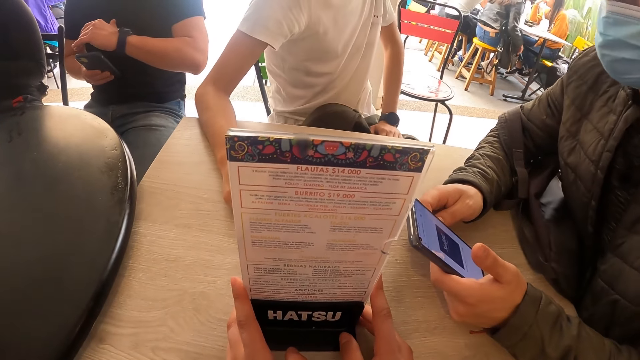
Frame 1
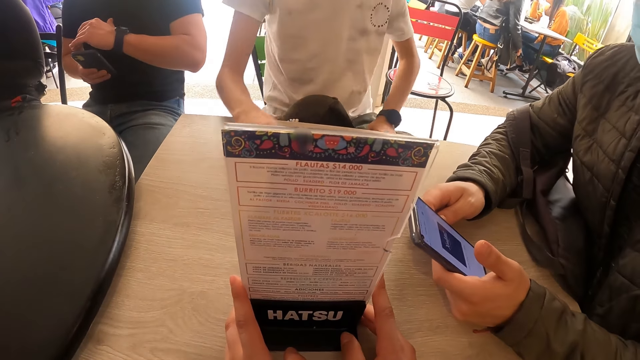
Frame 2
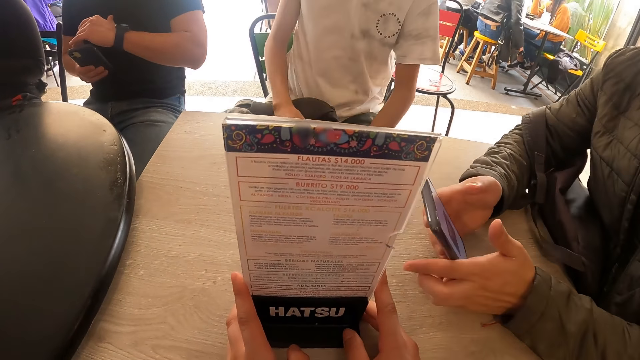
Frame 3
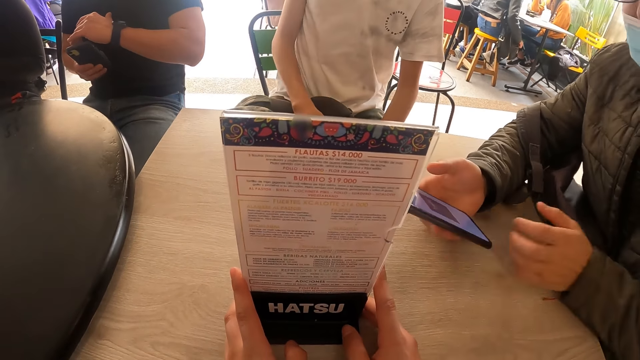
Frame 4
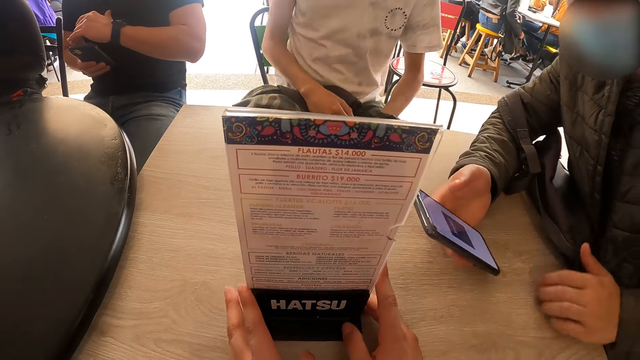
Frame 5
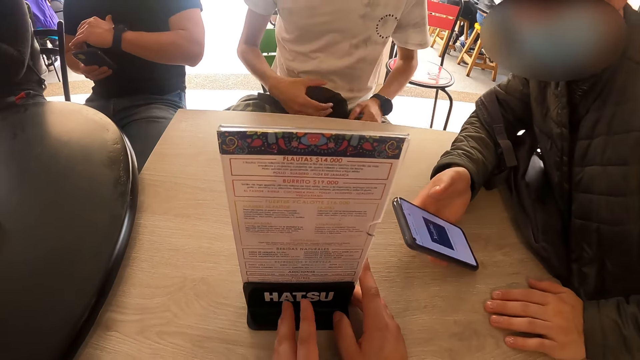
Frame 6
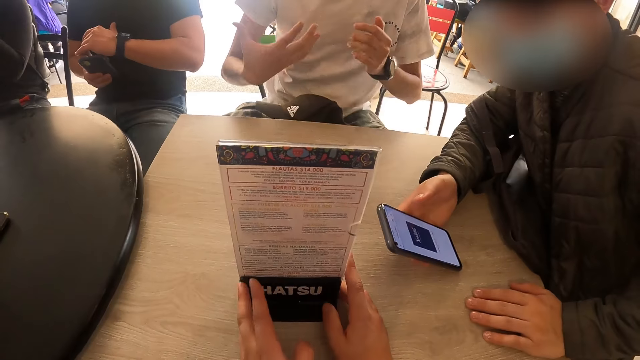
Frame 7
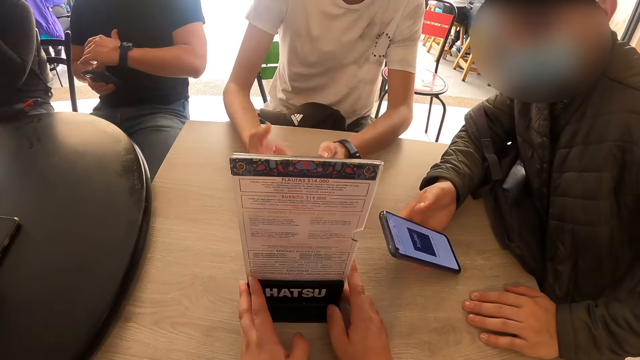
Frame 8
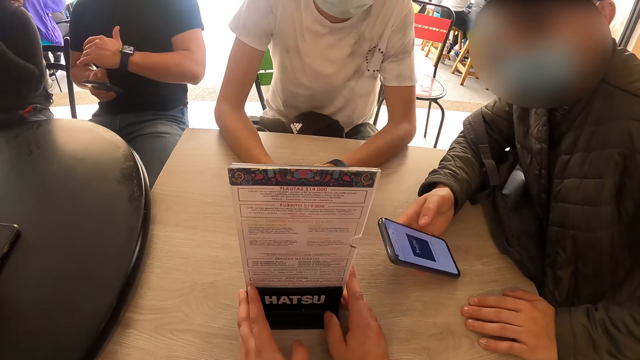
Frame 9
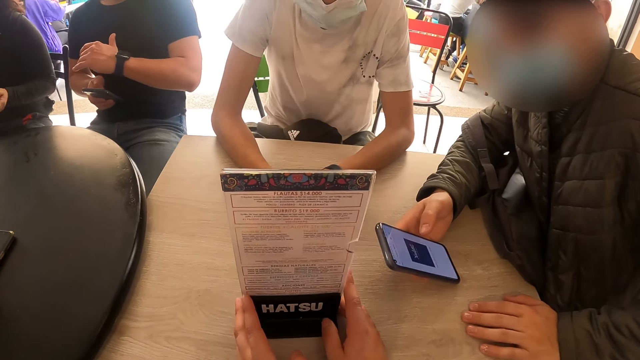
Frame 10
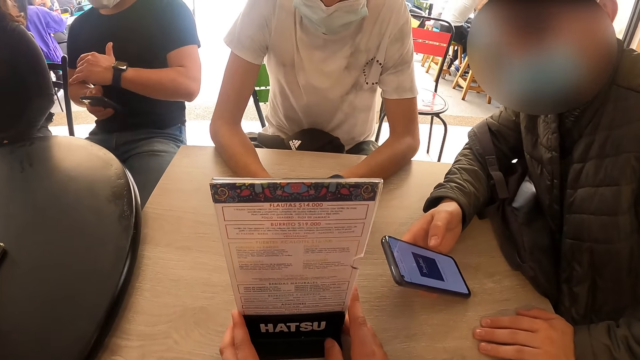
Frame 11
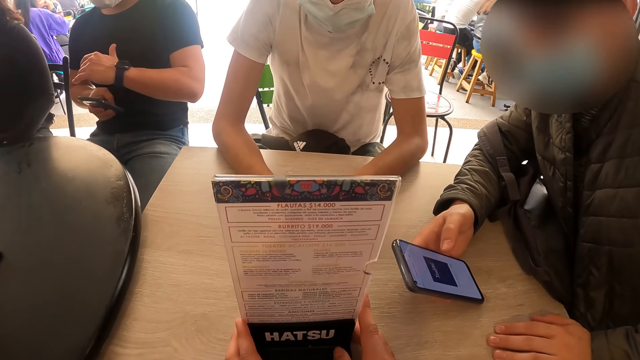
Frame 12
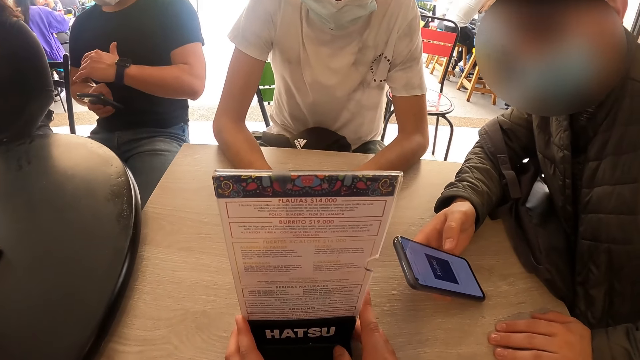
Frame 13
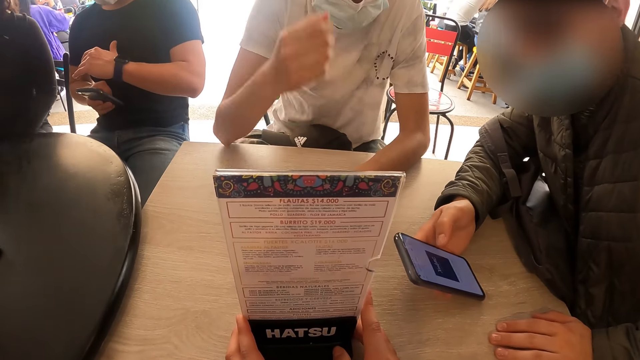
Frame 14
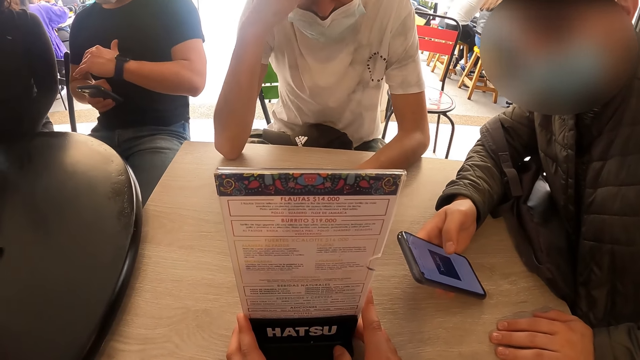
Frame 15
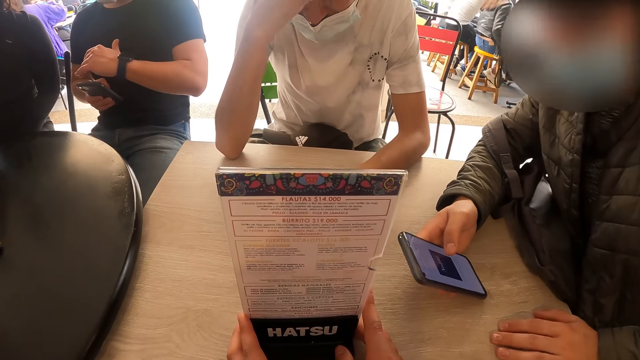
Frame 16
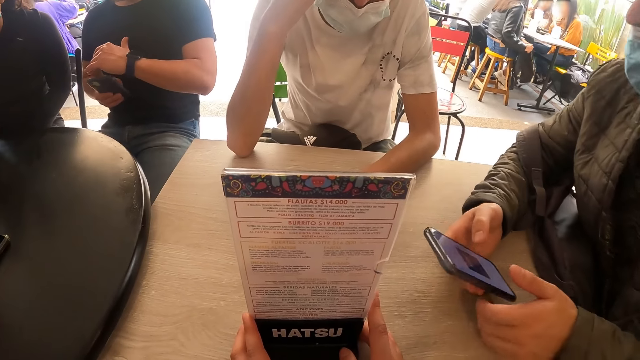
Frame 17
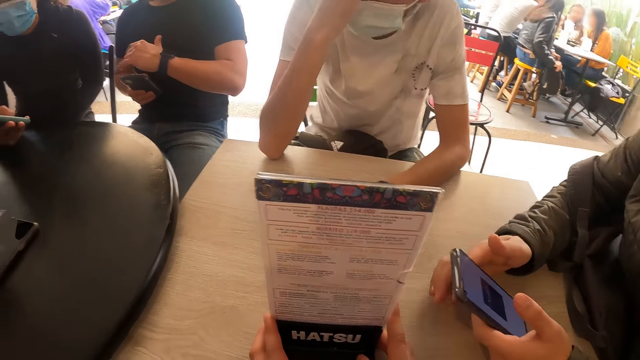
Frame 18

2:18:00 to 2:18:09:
The camera wearer interacts with the man and the other man.

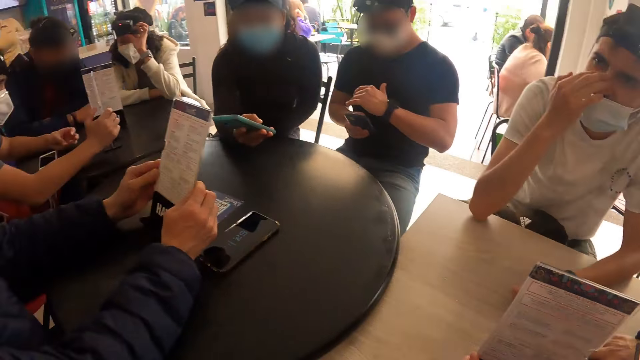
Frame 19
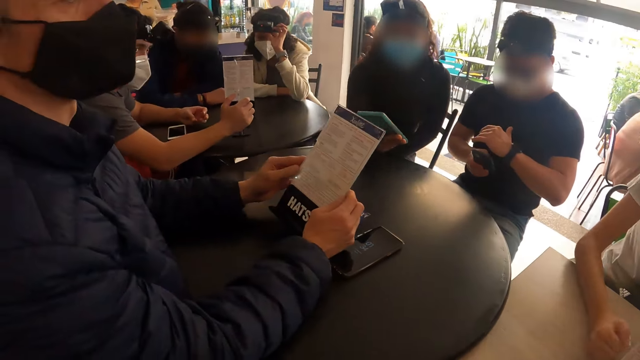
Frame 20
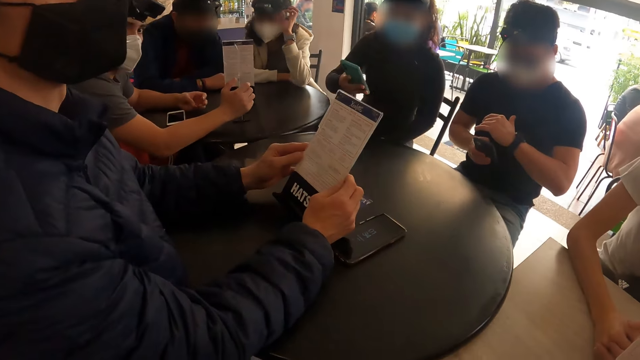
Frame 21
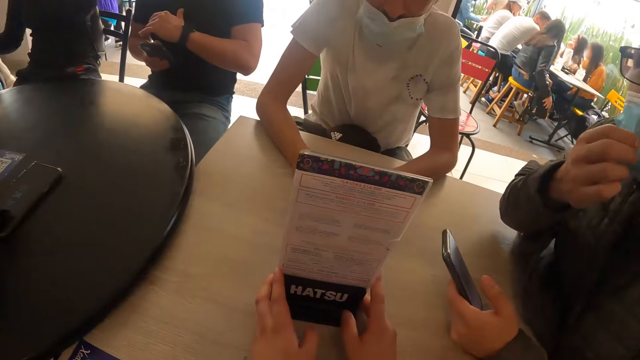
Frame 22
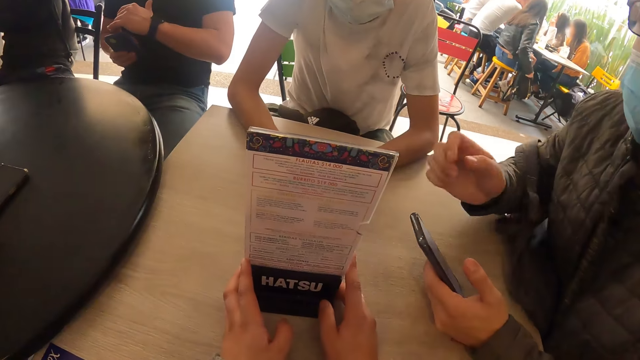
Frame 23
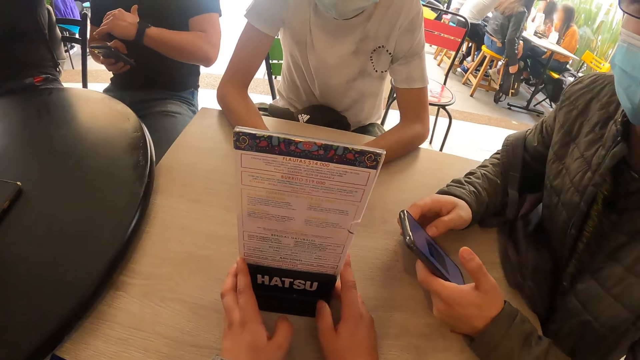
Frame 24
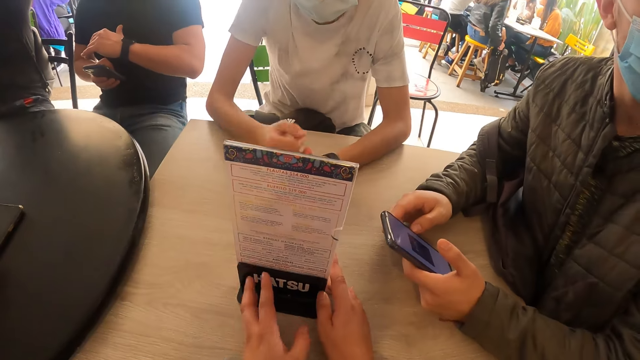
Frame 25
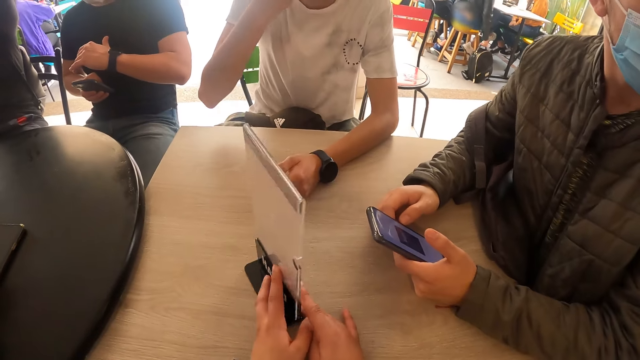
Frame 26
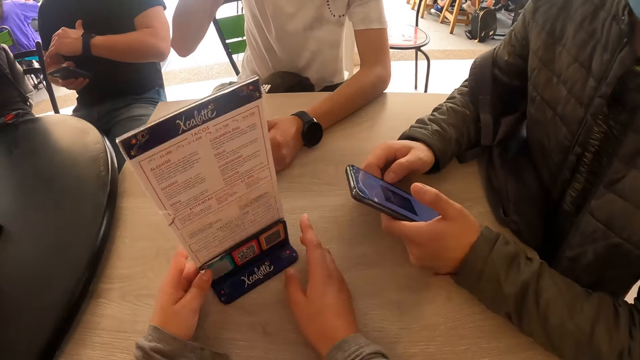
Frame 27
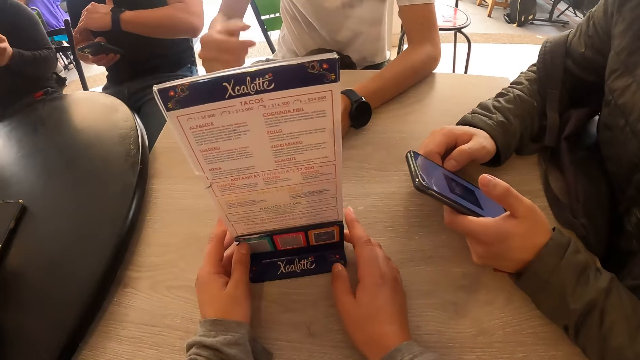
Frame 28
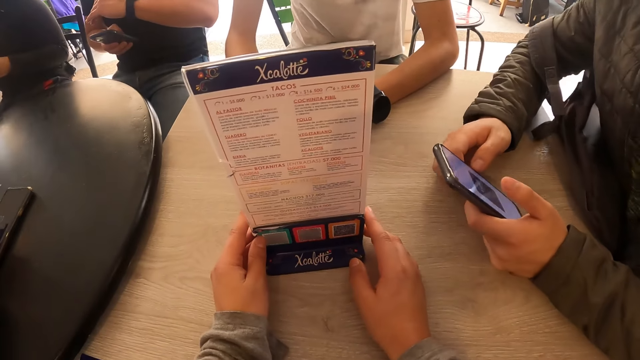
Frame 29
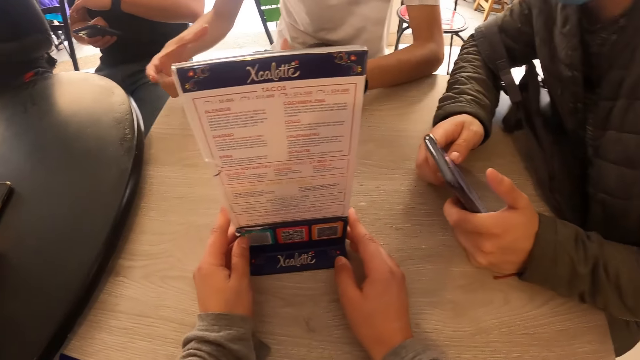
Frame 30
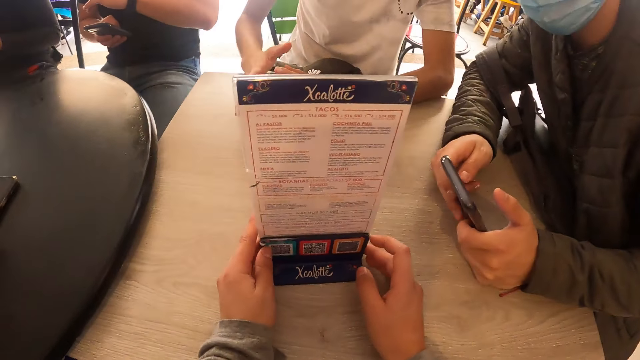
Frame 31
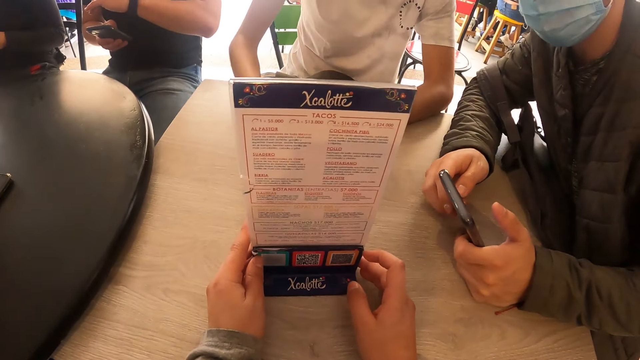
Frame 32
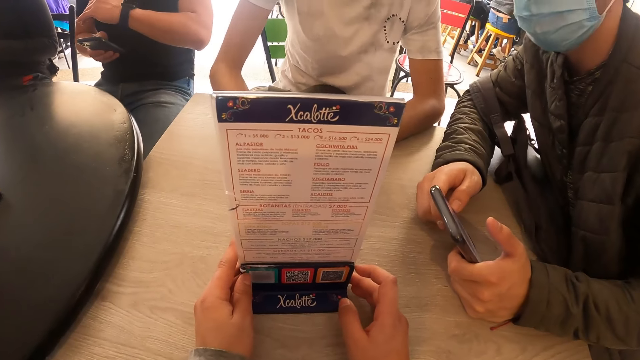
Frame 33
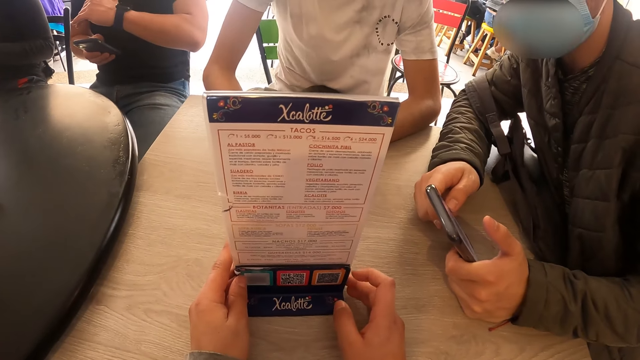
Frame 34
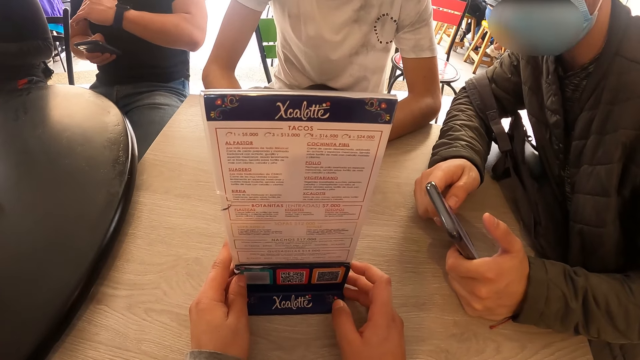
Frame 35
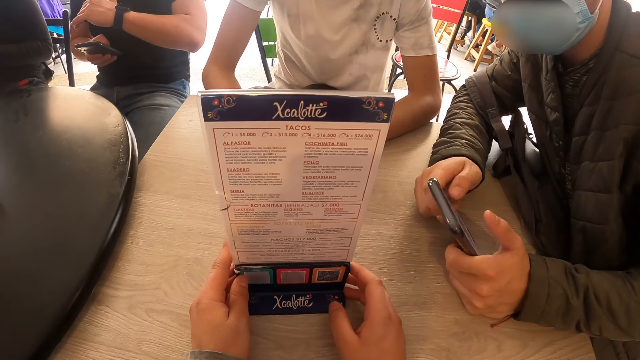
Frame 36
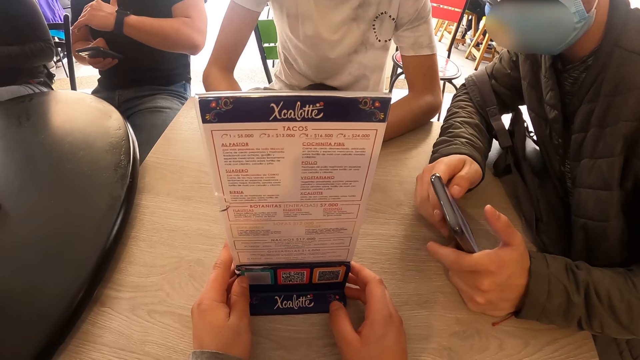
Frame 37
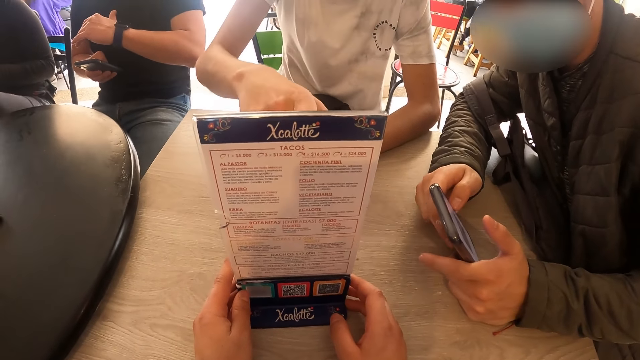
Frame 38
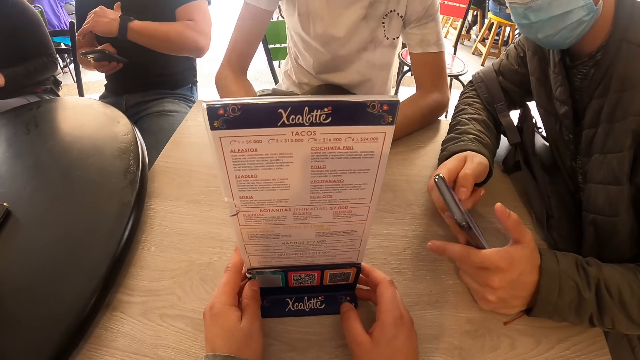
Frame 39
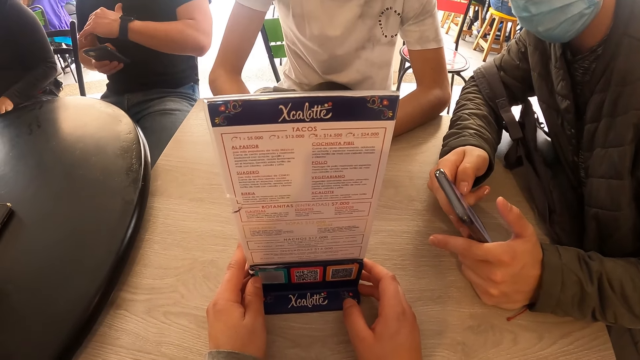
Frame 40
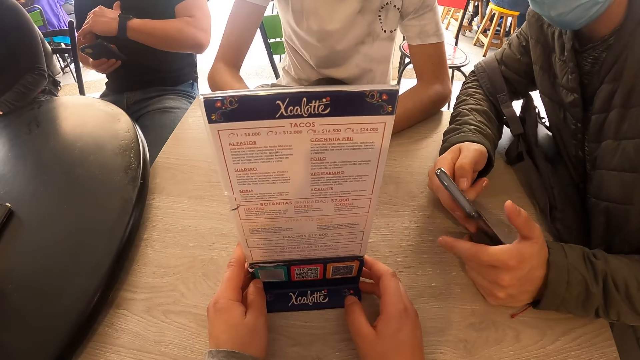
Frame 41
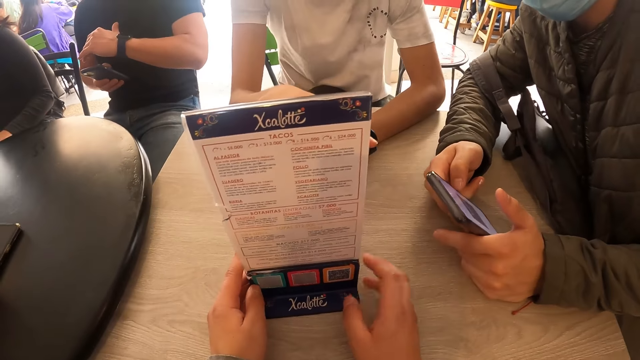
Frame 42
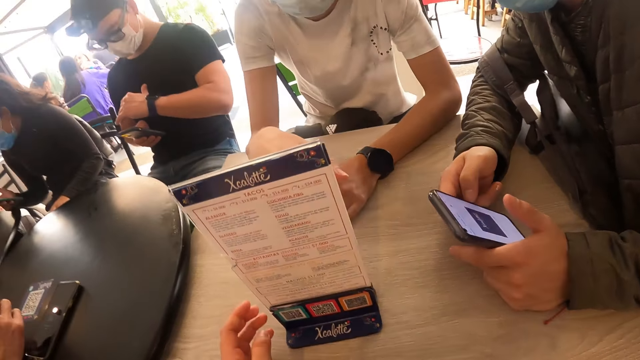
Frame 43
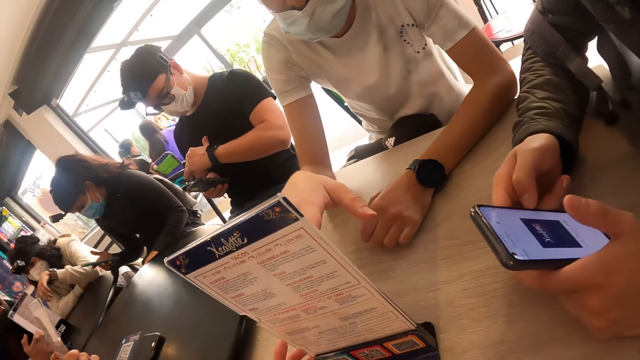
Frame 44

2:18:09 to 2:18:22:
The camera wearer looks at a man. She turns the menu on the table with her hands. She holds the menu card. She checks the menu in her hands. Another man points at the menu.
